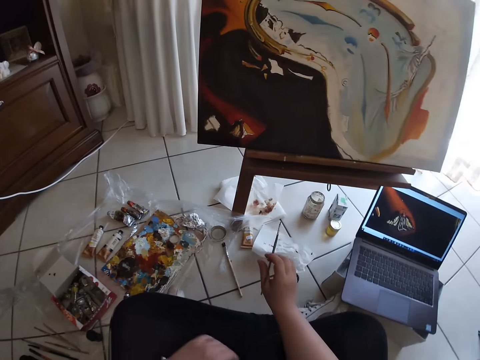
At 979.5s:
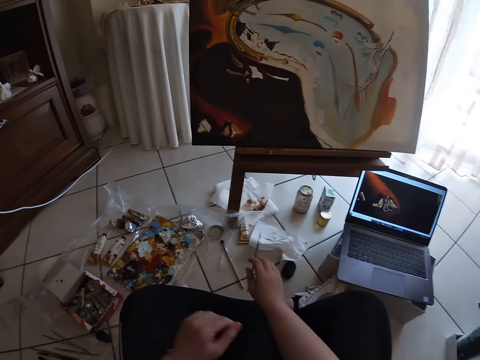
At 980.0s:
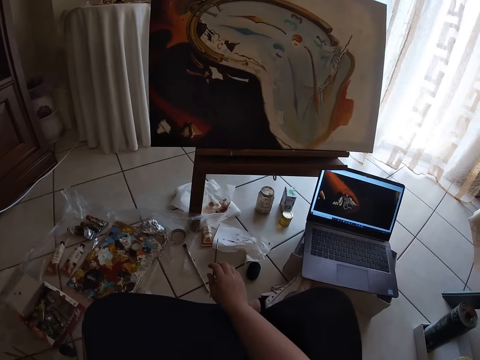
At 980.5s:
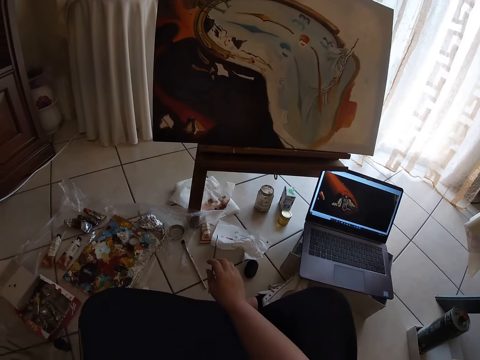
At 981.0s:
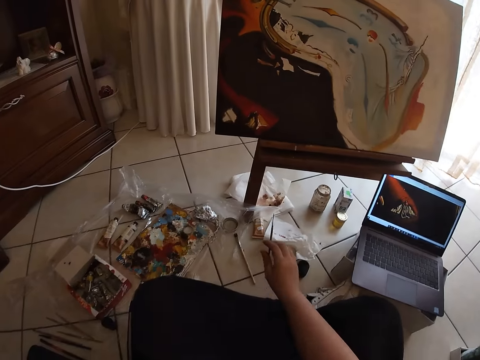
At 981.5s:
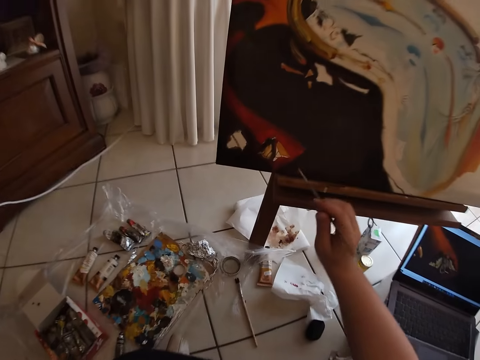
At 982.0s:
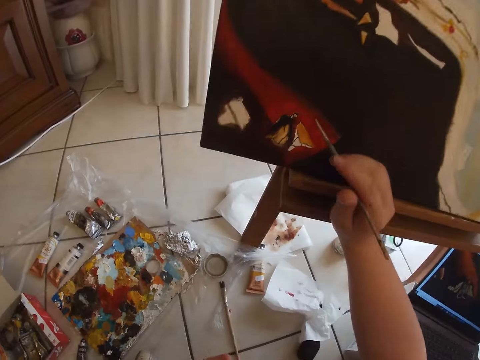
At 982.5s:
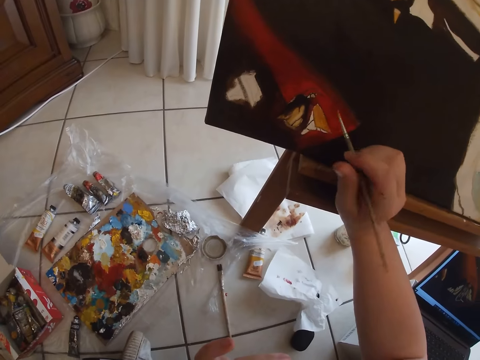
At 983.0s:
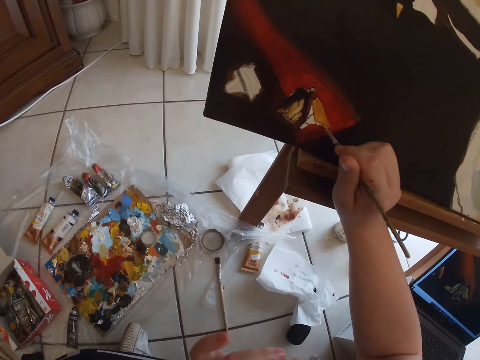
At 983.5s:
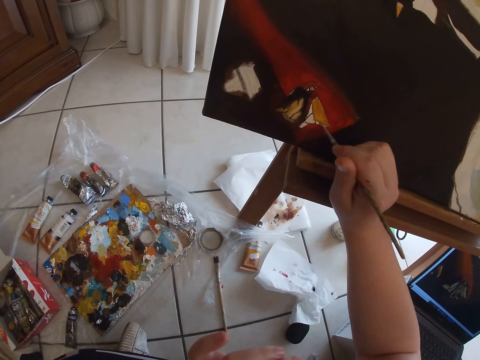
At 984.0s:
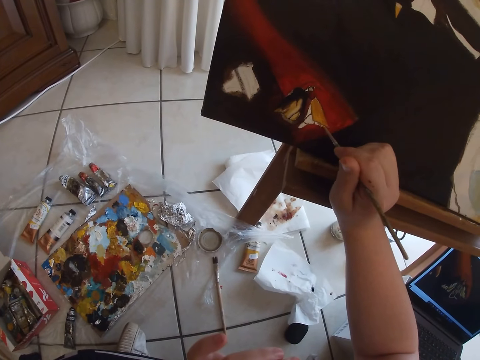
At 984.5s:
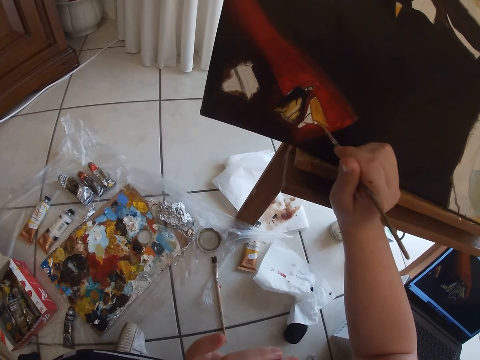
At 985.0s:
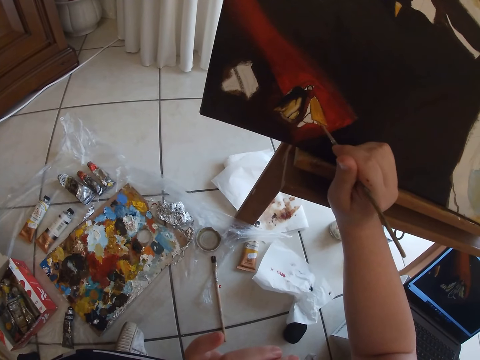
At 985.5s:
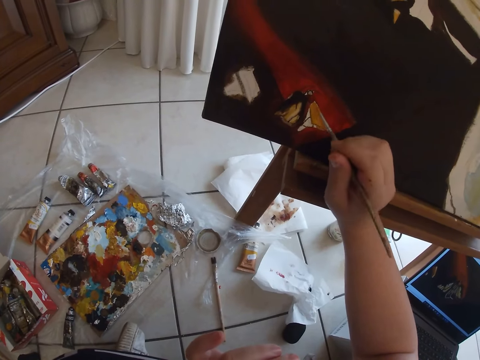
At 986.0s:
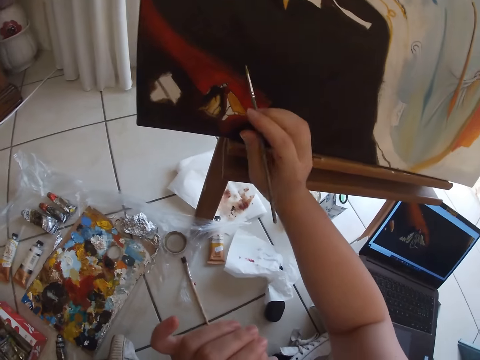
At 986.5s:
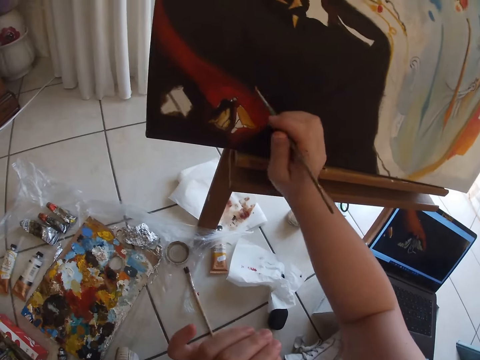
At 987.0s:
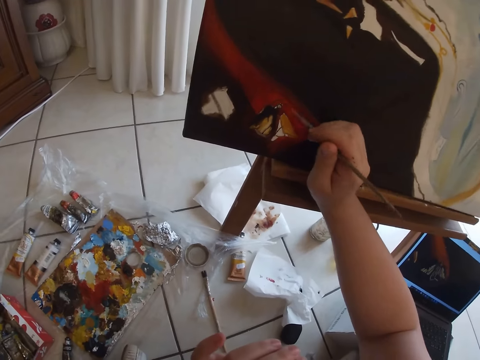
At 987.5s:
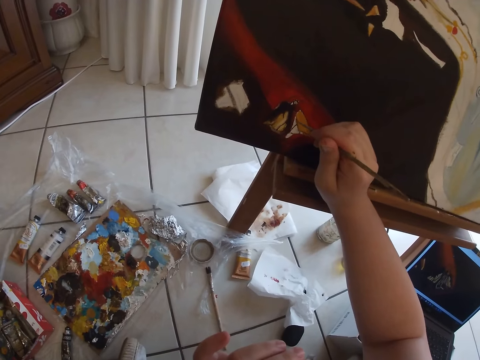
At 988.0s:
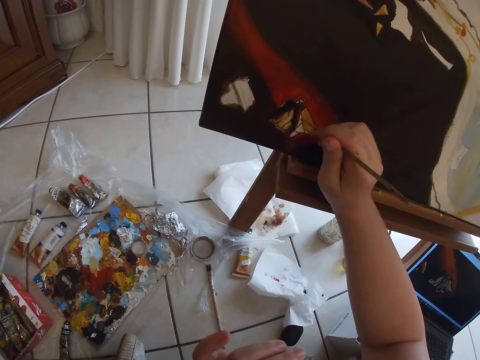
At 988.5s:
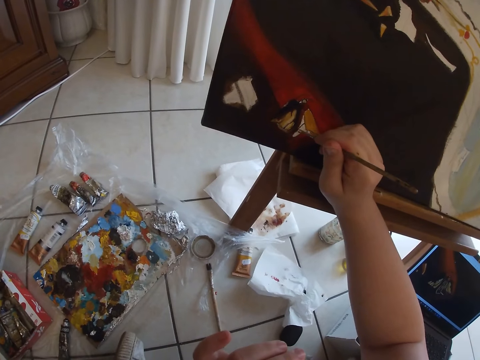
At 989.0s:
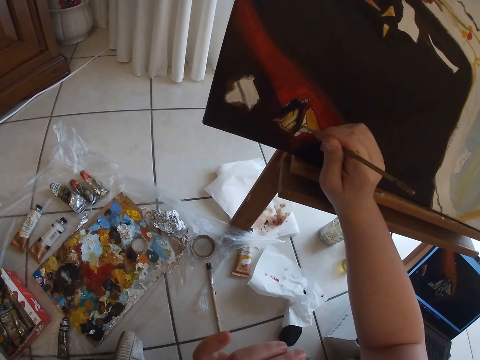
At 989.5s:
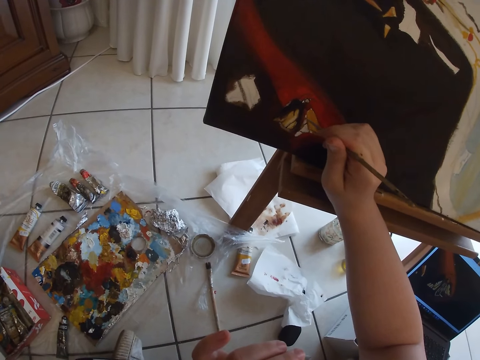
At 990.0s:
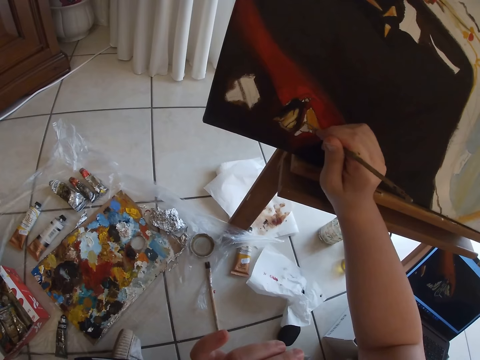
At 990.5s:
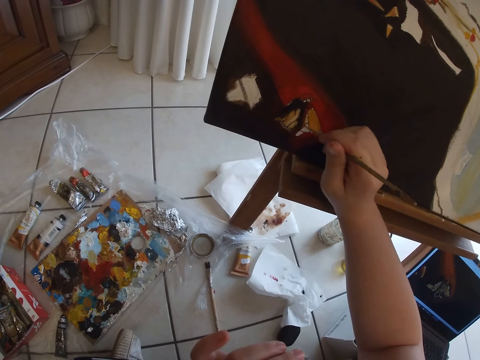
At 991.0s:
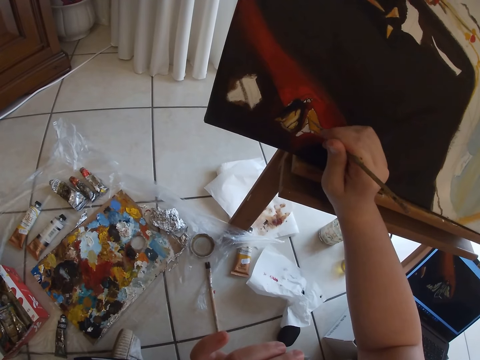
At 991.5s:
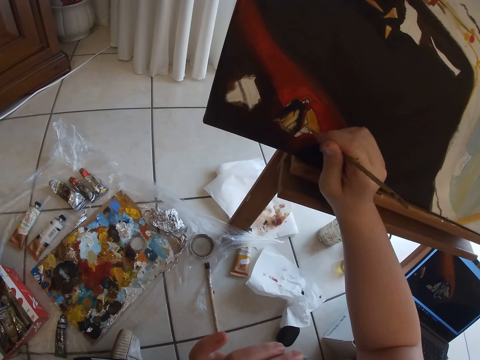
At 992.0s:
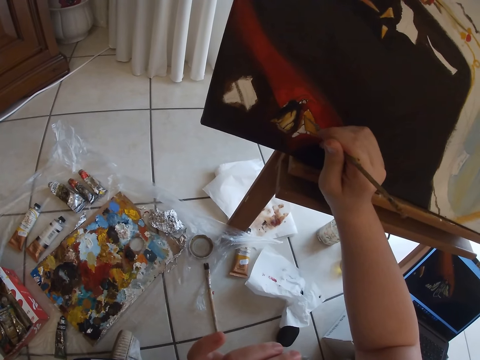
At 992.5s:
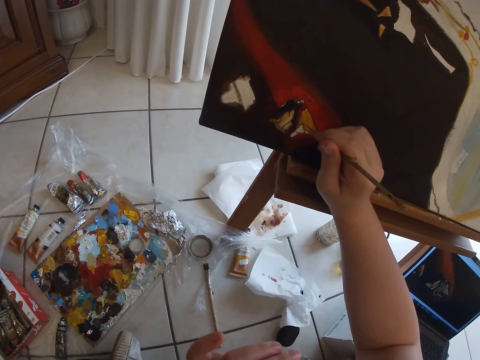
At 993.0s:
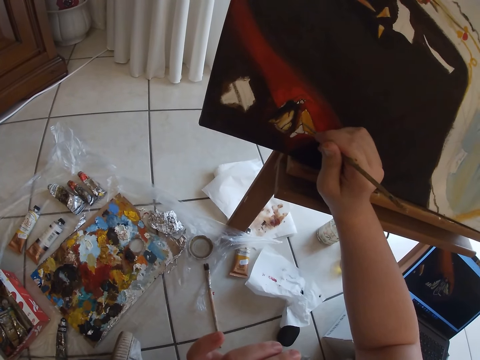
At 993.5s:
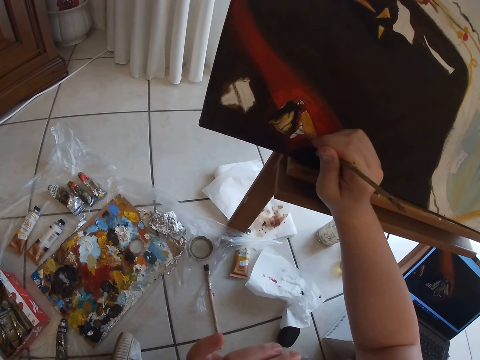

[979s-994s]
The camera wearer removes the paintbrush in her right hand from the canvas to her lap. She adjusts the camera. She touches her face with her left hand. She paints on the canvas with the paintbrush in her right hand.

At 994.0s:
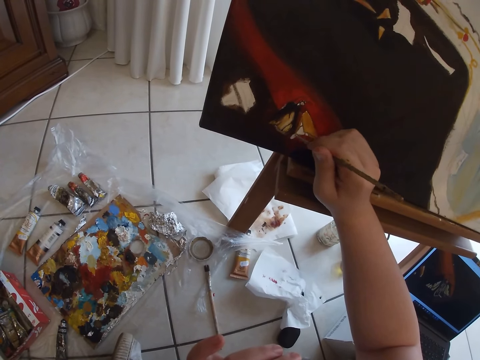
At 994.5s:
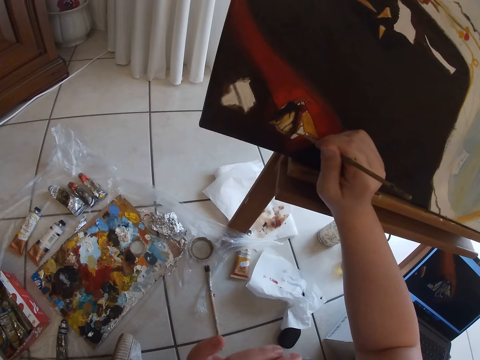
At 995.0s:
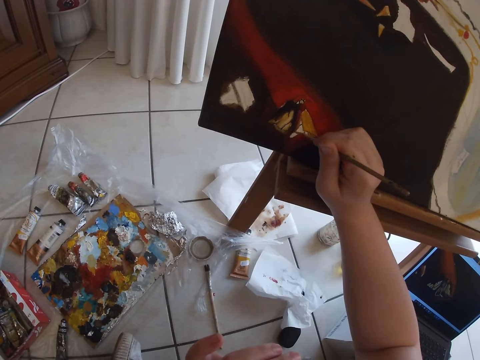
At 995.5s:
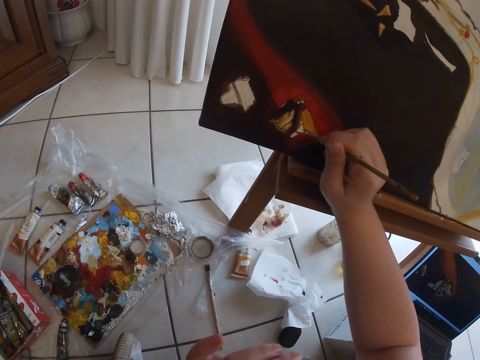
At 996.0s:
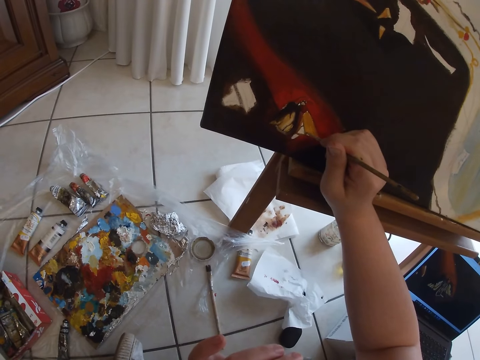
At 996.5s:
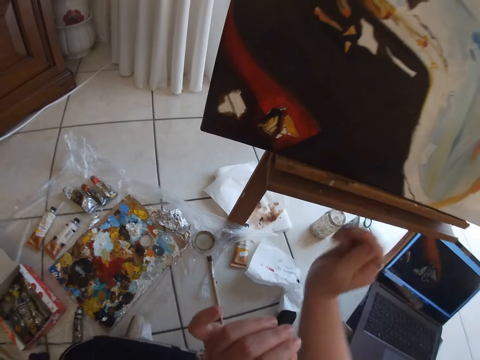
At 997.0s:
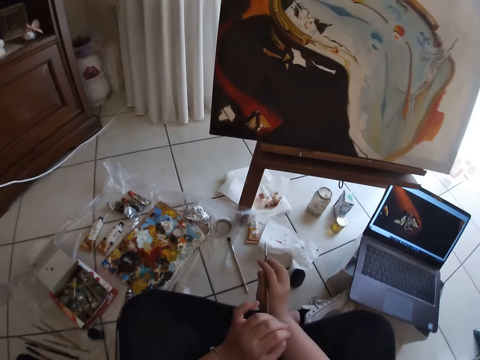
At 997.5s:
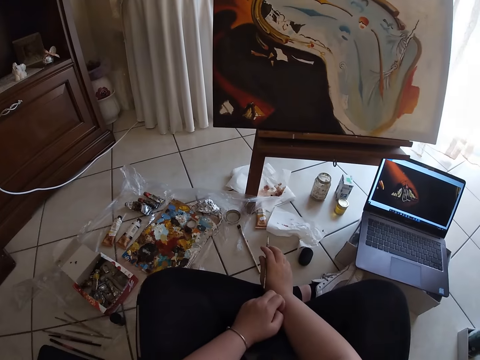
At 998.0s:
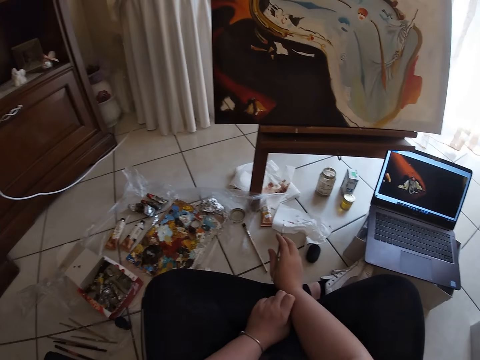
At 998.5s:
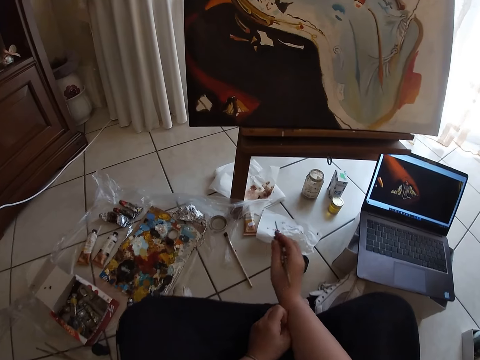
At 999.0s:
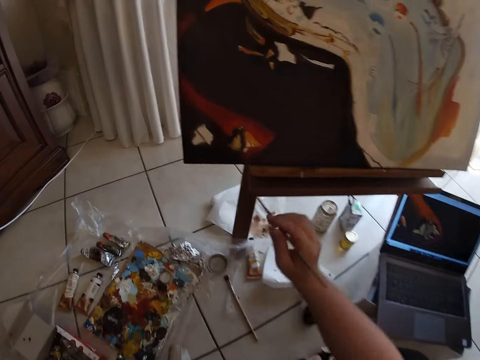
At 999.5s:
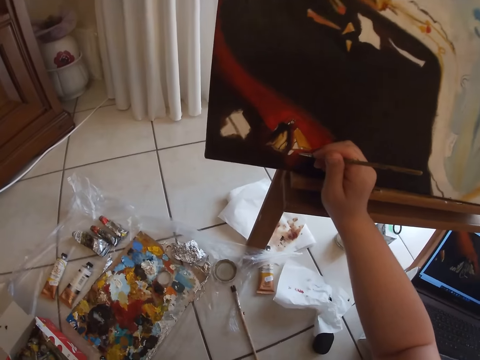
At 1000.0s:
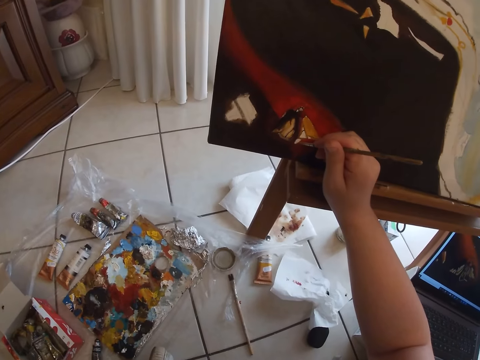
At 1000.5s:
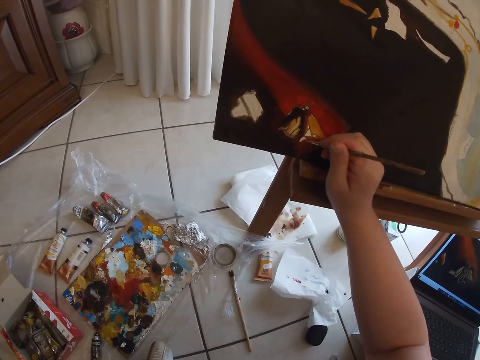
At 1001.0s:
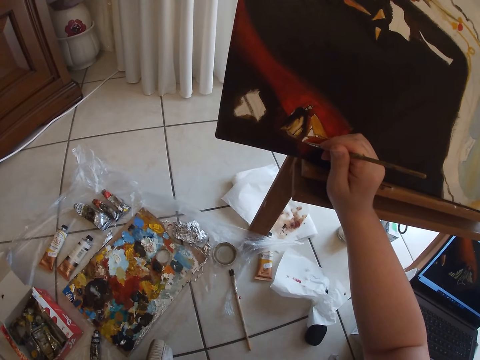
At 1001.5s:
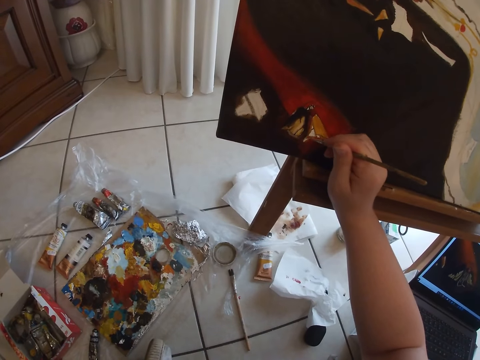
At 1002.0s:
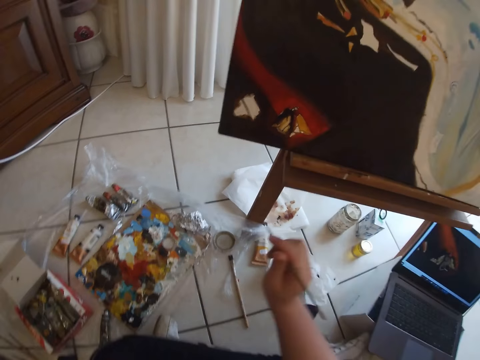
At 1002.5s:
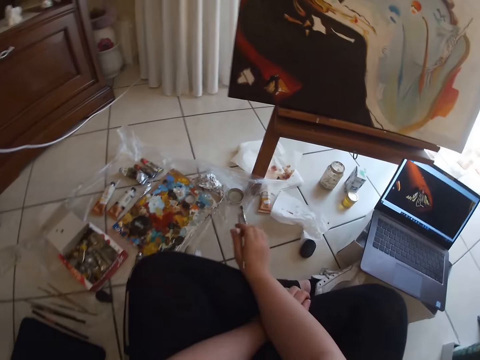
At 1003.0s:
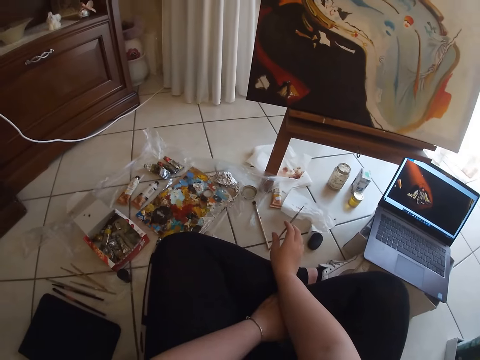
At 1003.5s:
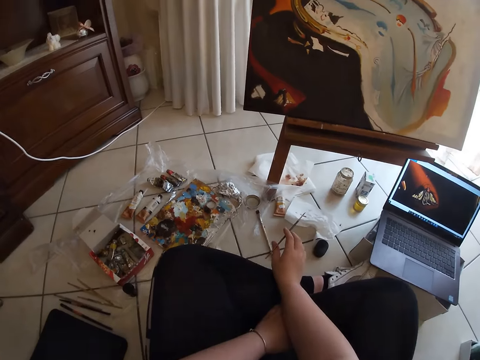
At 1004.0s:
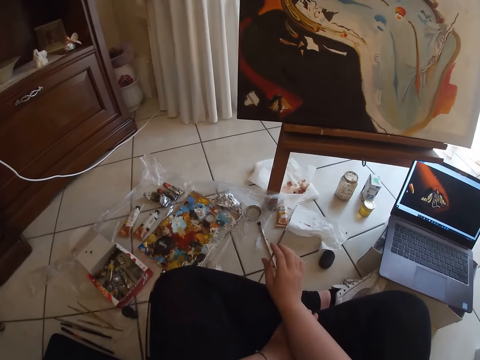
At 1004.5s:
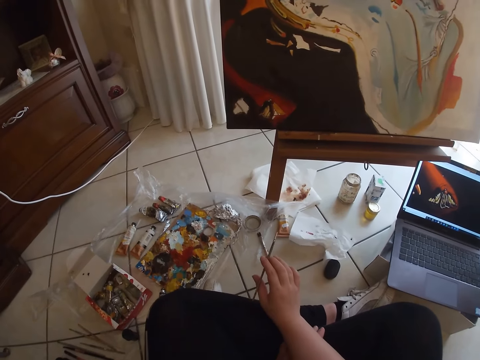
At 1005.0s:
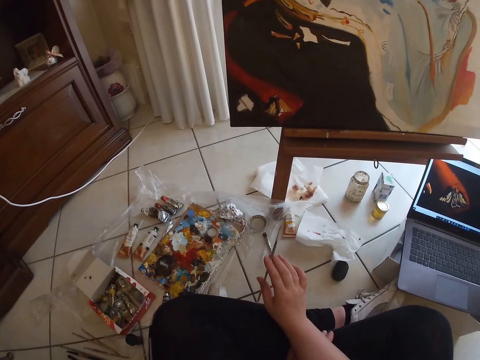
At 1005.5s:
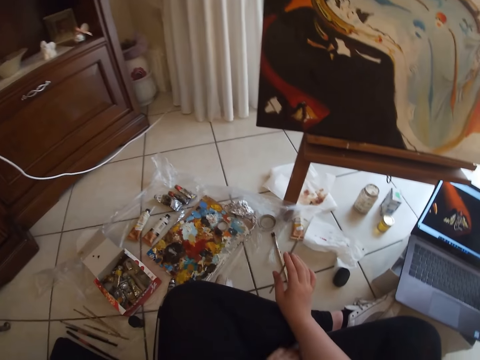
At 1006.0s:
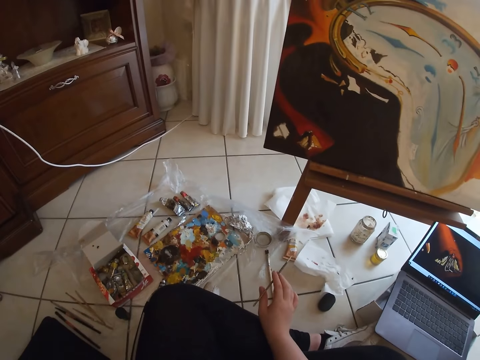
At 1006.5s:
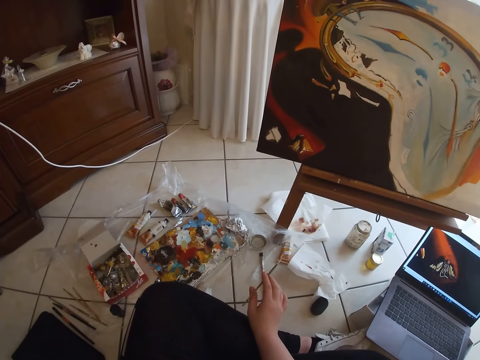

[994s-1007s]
The camera wearer removes the paintbrush in her right hand from the canvas to her lap. She scratches her right hand with her left hand. She paints on the canvas with the paintbrush in her right hand. She removes the paintbrush in her right hand from the canvas to her lap.
